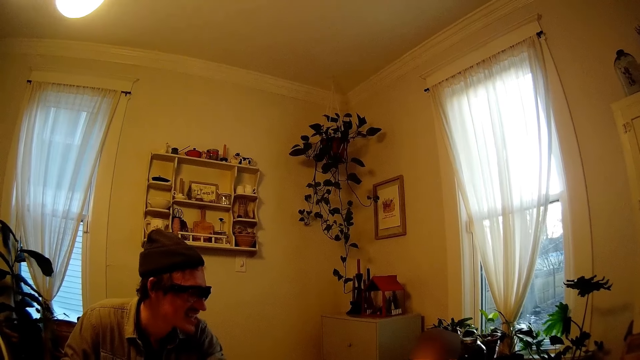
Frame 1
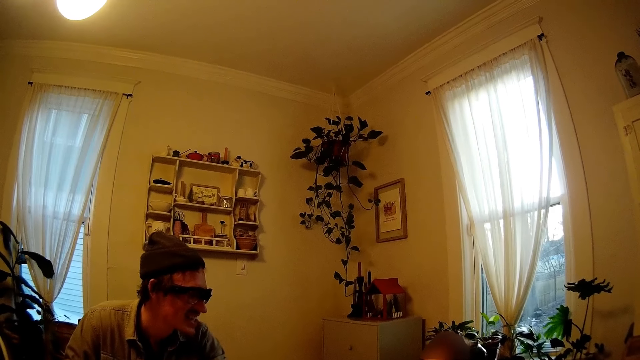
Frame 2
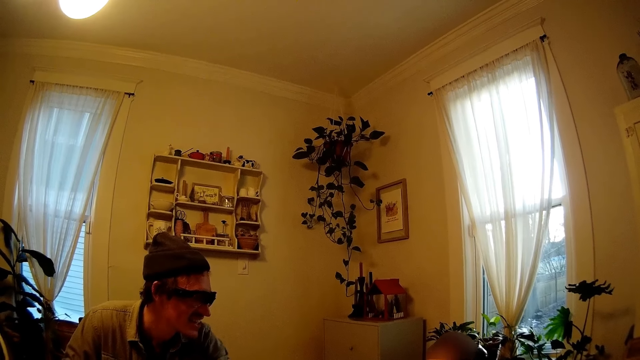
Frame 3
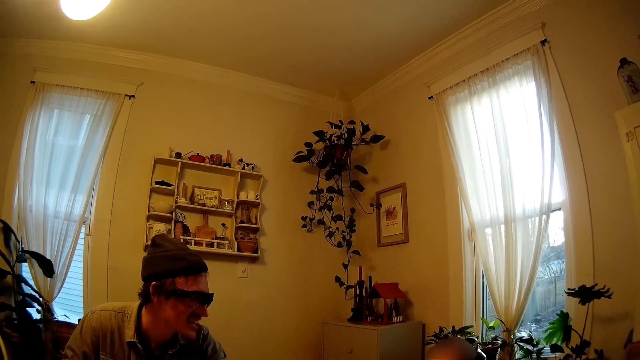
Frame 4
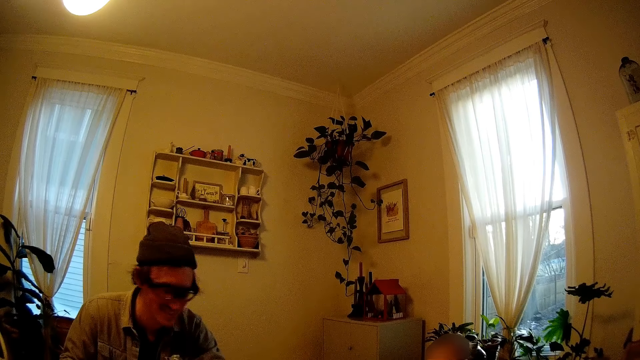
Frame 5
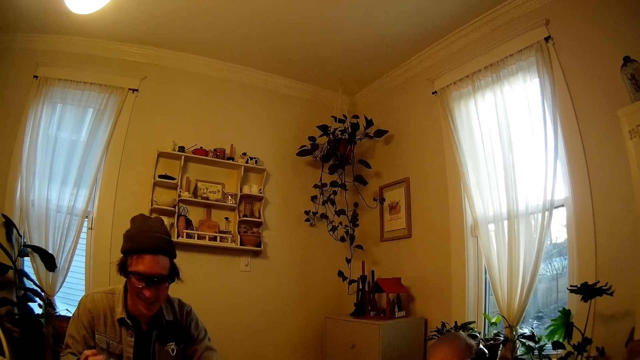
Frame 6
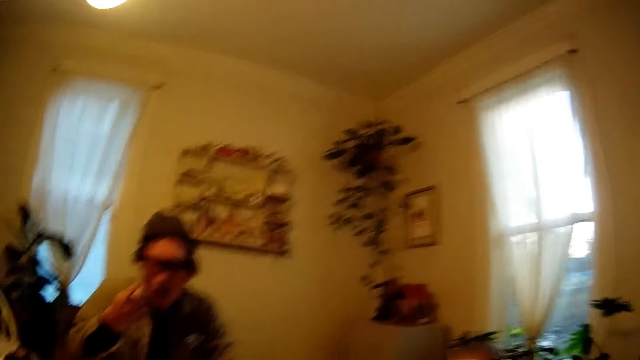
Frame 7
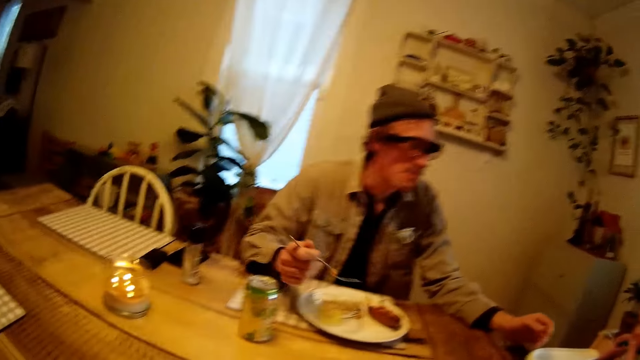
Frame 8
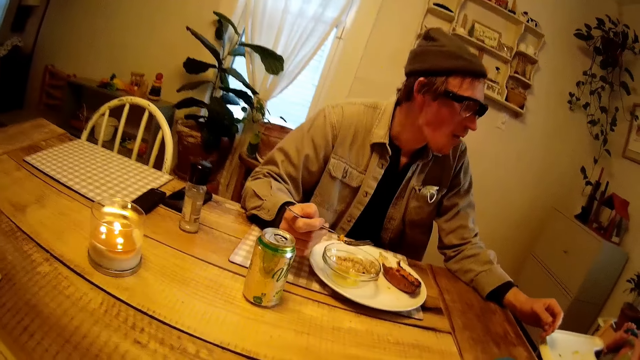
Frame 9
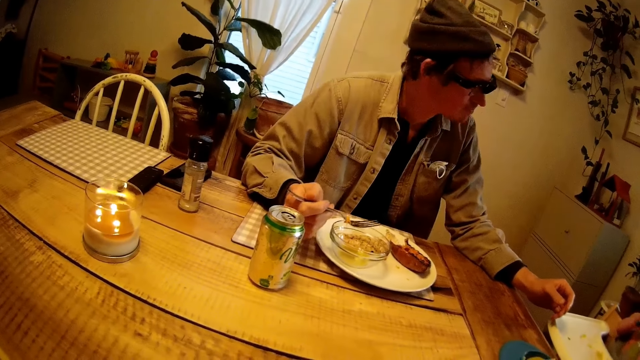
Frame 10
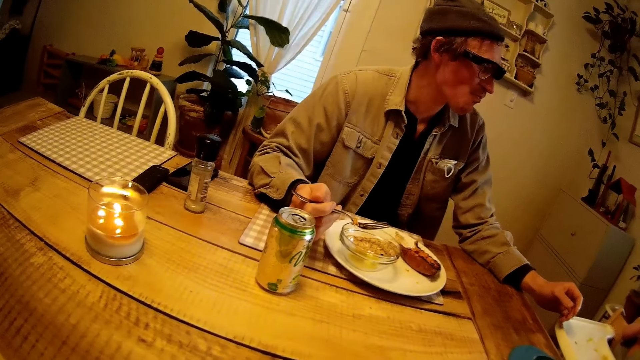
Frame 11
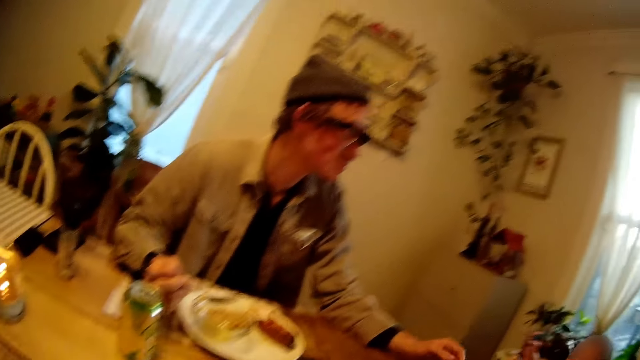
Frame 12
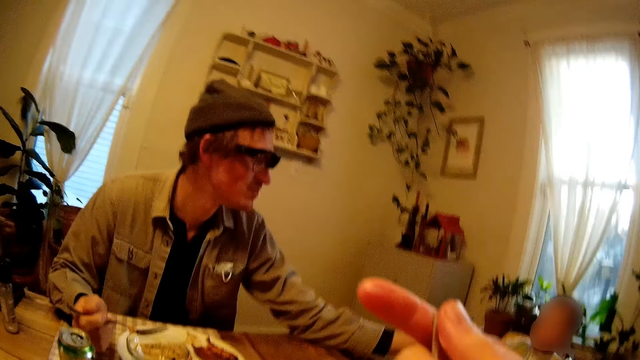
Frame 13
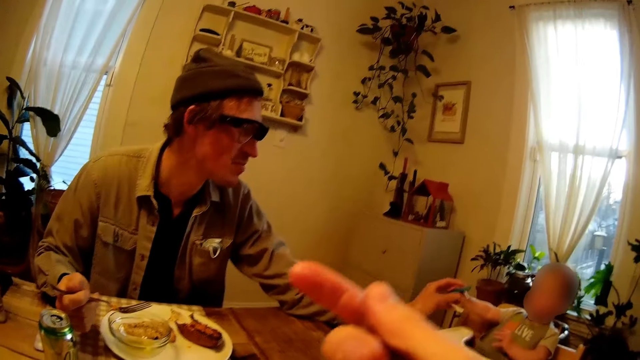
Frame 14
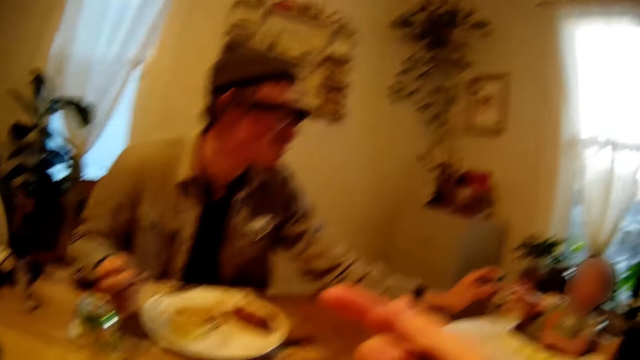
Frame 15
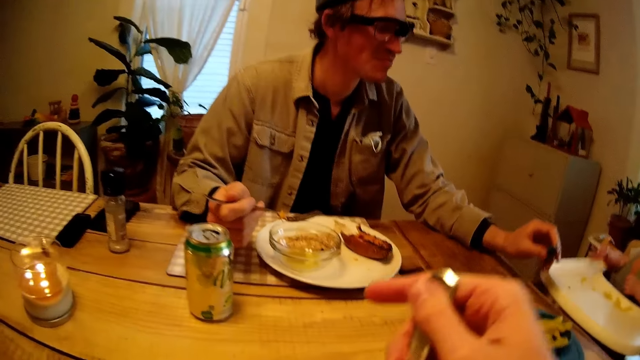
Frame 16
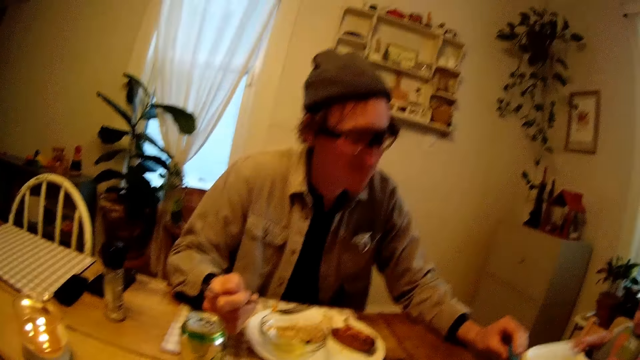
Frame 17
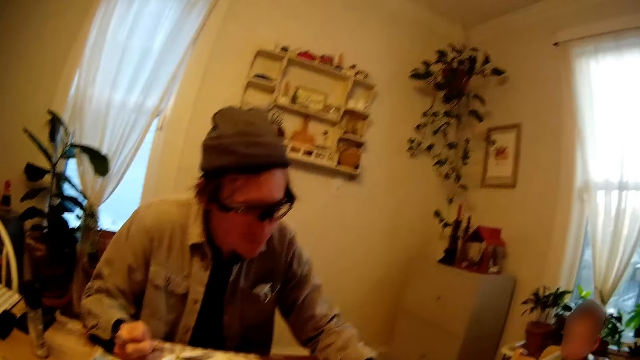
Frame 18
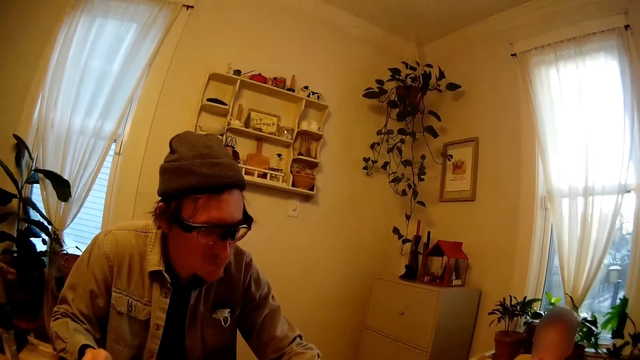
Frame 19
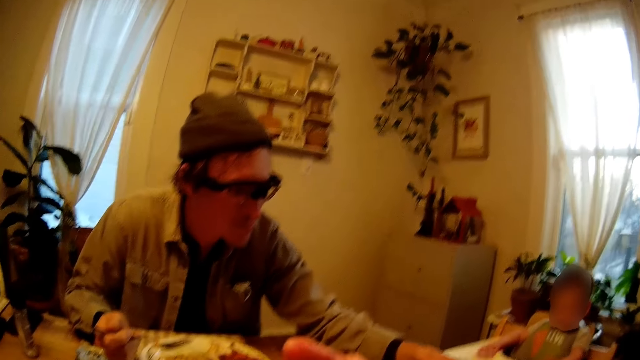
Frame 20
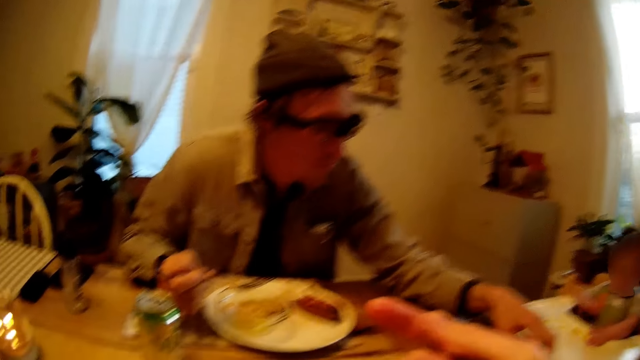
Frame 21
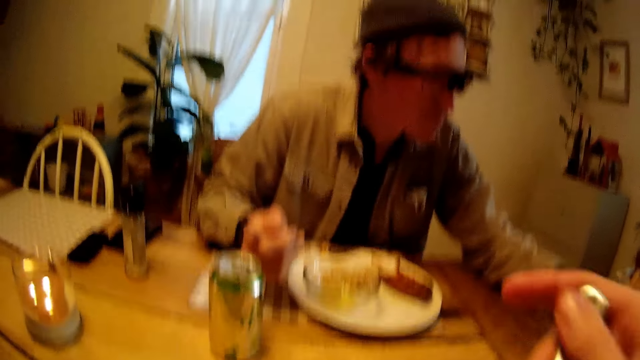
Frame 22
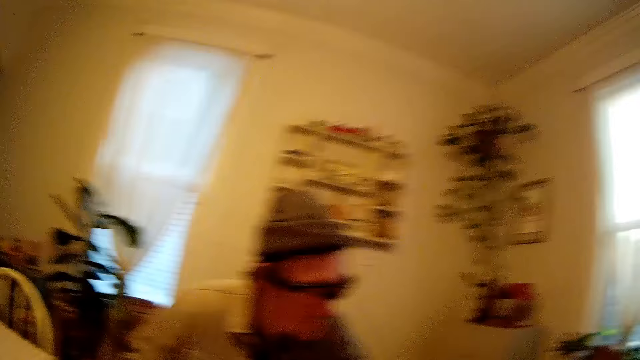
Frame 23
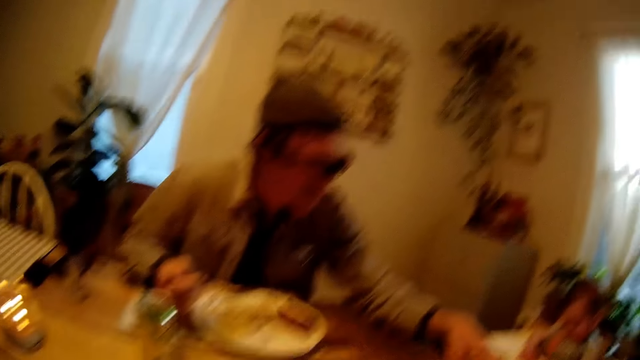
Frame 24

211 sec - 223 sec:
The camera wearer looks around. The man puts the cheese in his mouth with the fork in his right hand. The man holds the fork in his right hand. The man takes the spoon from the baby with his left hand. The camera wearer holds the spoon with her right hand. She touches the spoon. The man holds the spoon with his left hand and drops the spoon on the table with his left hand. The camera wearer holds the spoon with her right hand. The man picks pasta from the bowl on the table with his left hand.

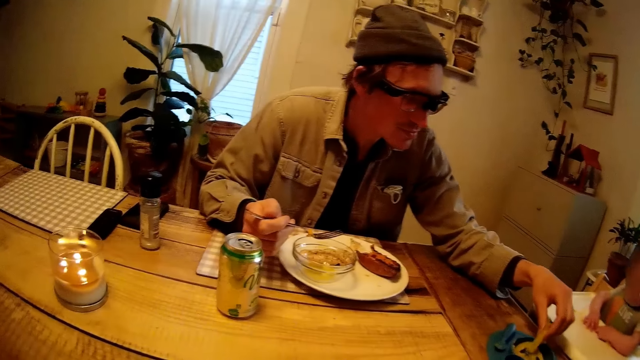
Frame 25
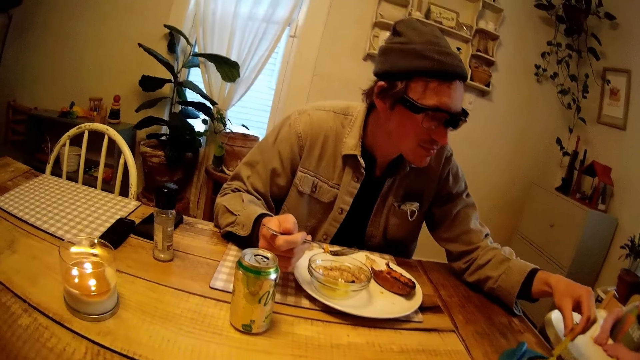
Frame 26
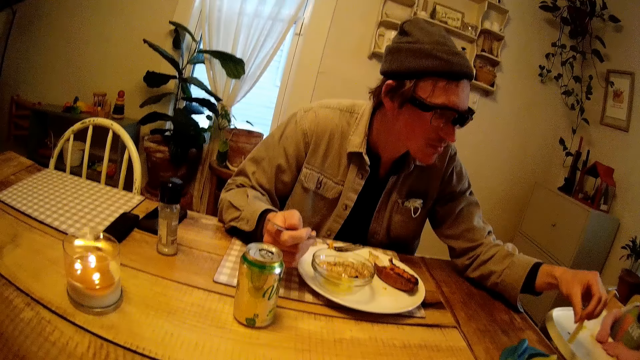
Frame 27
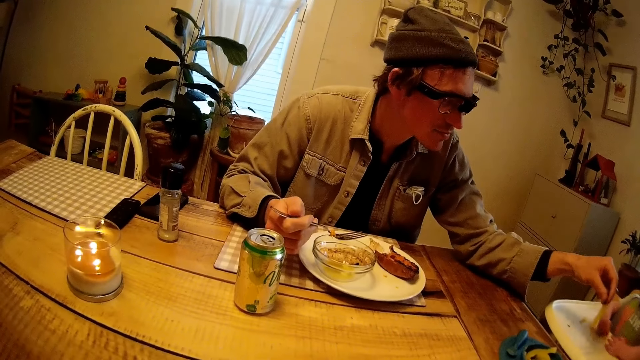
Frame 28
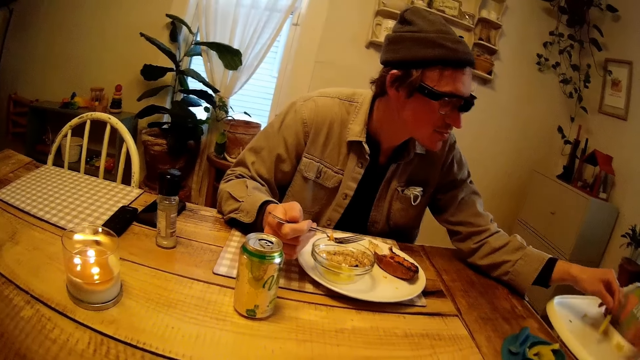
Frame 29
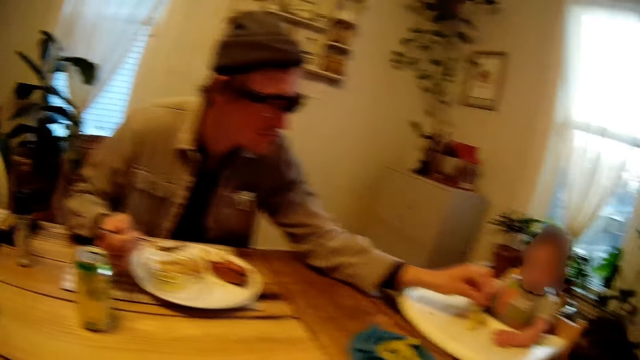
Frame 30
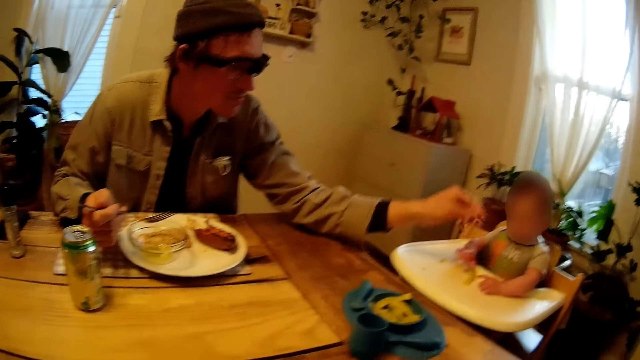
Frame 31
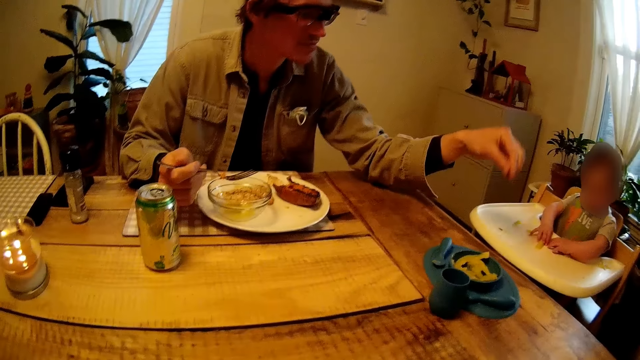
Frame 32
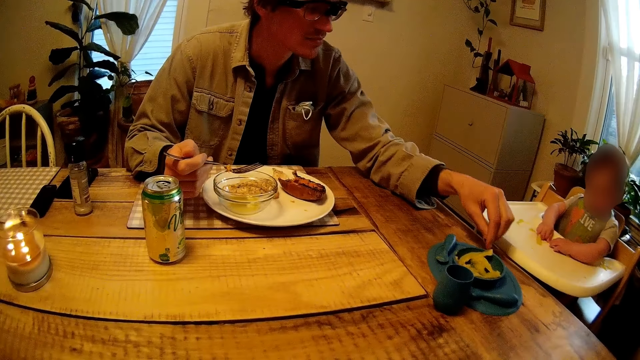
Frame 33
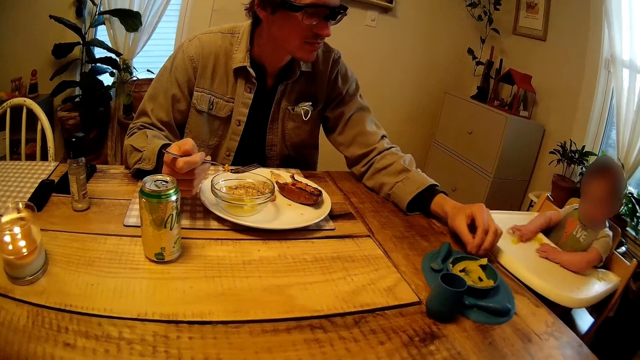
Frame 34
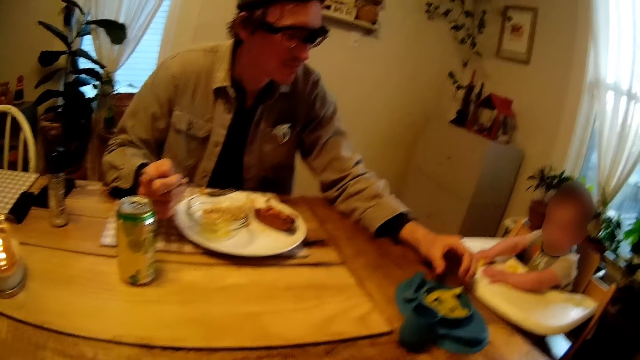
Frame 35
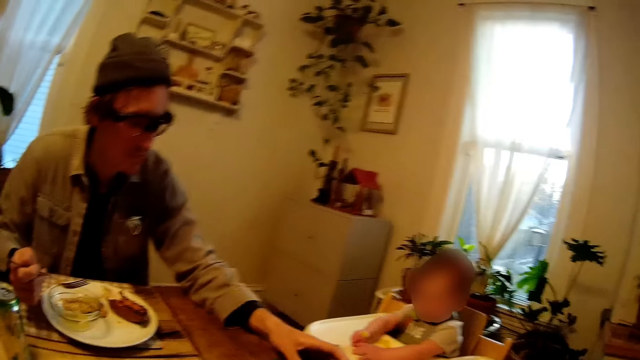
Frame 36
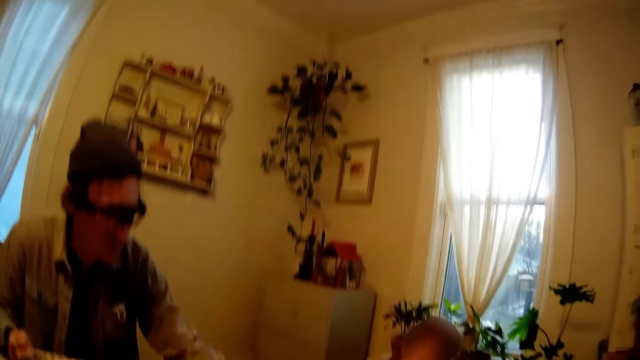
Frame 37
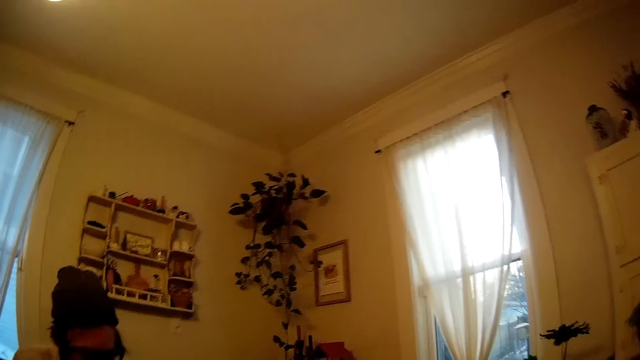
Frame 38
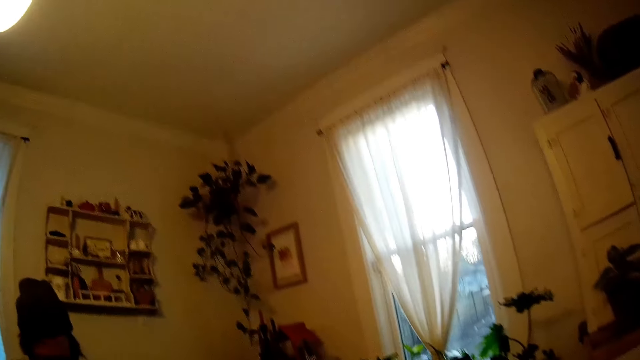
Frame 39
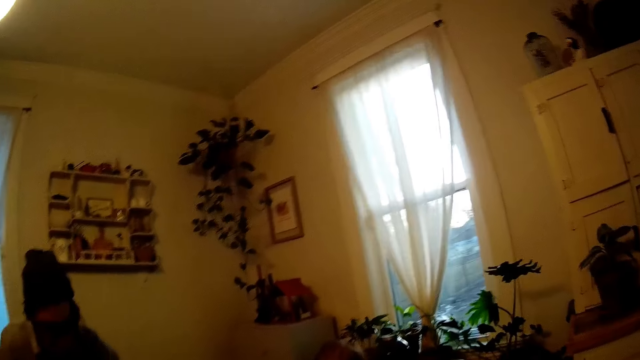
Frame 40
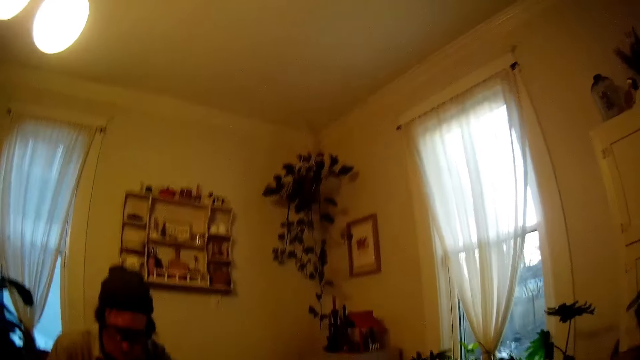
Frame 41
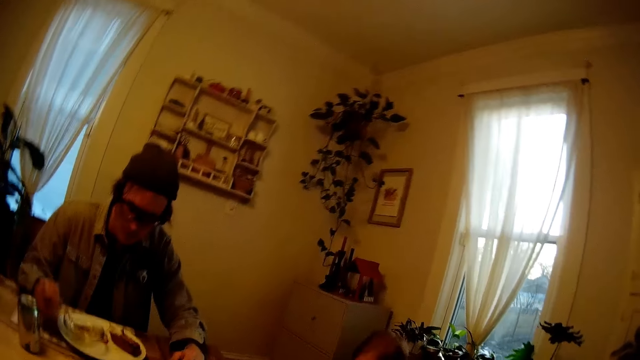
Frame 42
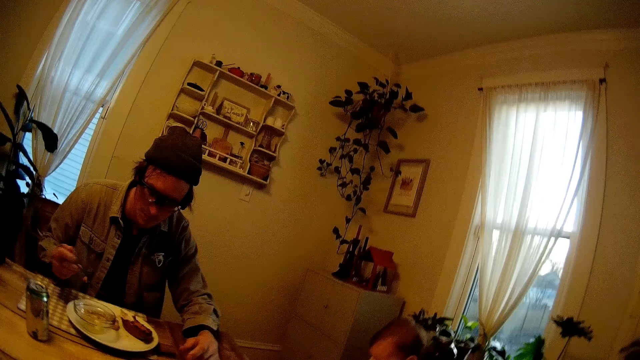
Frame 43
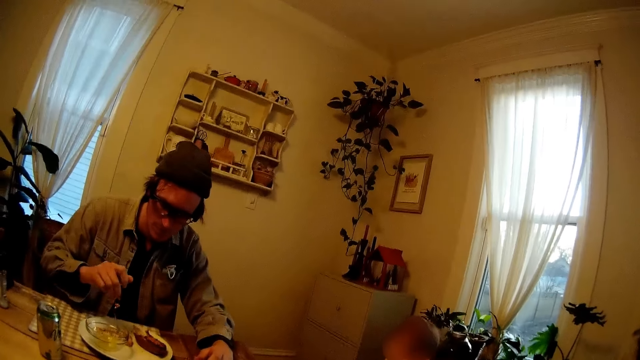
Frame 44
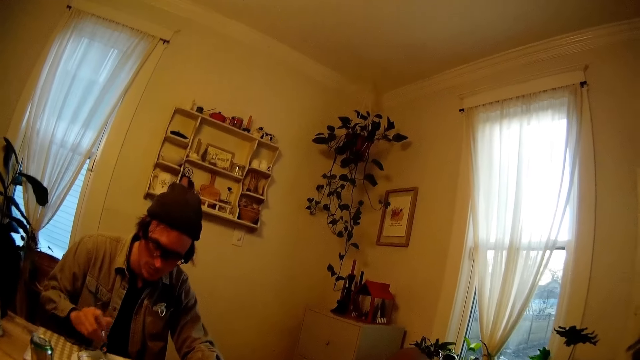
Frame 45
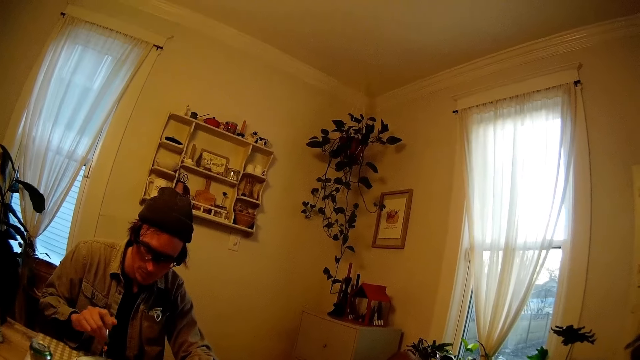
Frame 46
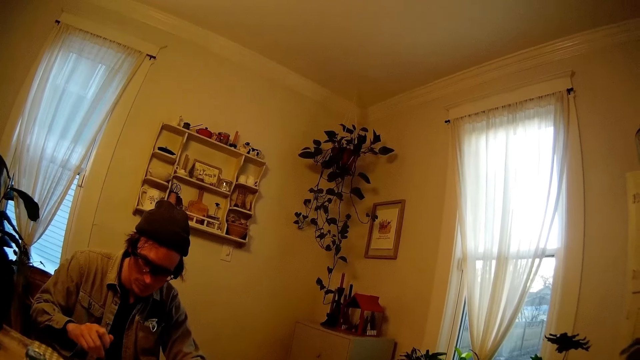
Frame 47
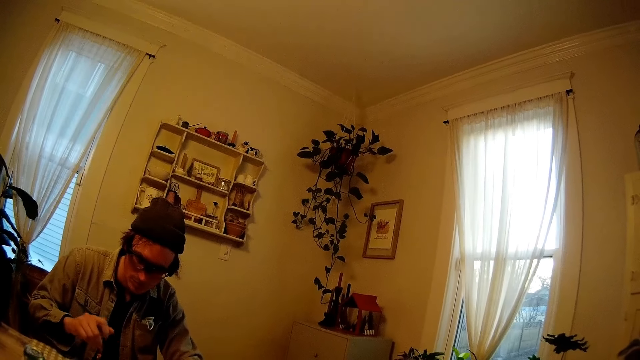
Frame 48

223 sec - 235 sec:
The camera wearer talks. The man drops the pasta on the tray with his left hand. The camera wearer looks around. The baby plays with the pasta on the tray with her hands. The man picks a piece of steak from the plate with the fork in his right hand.
